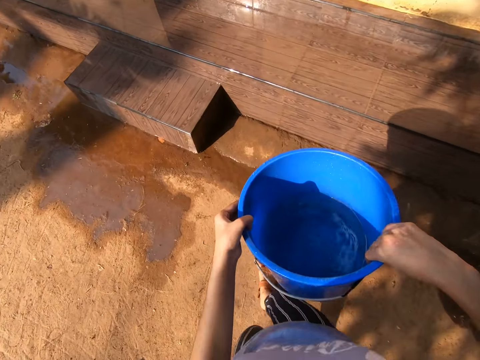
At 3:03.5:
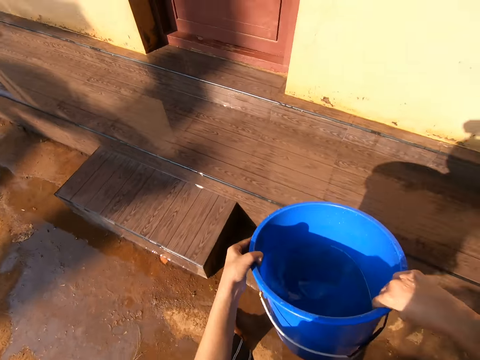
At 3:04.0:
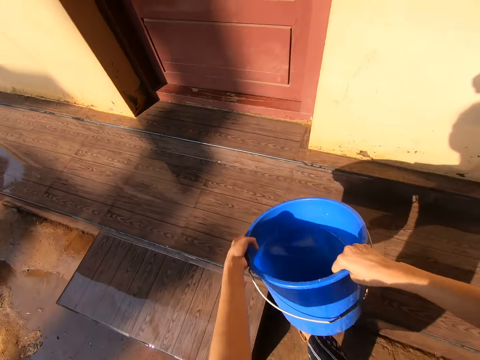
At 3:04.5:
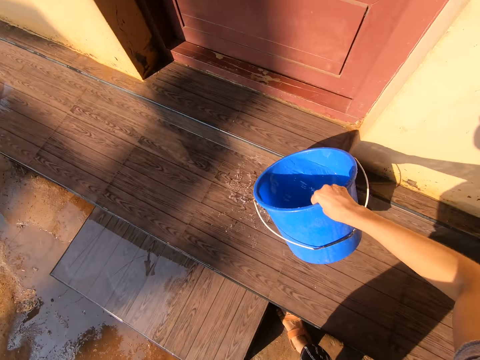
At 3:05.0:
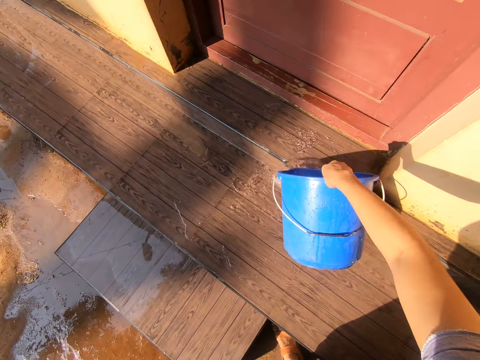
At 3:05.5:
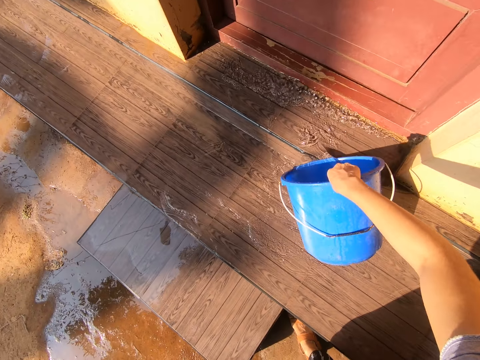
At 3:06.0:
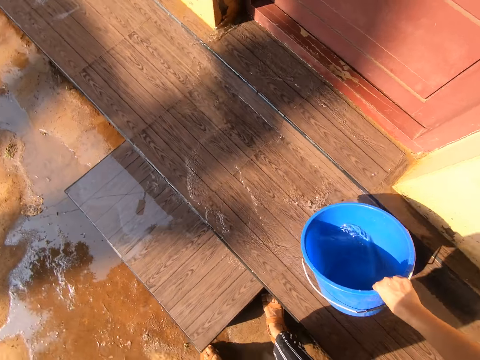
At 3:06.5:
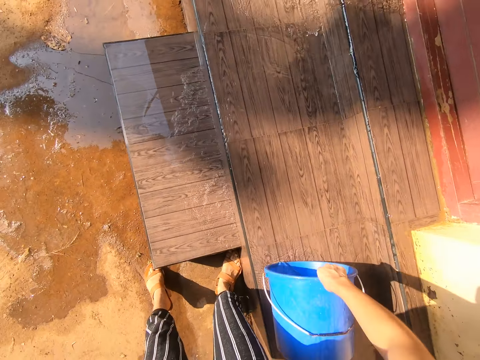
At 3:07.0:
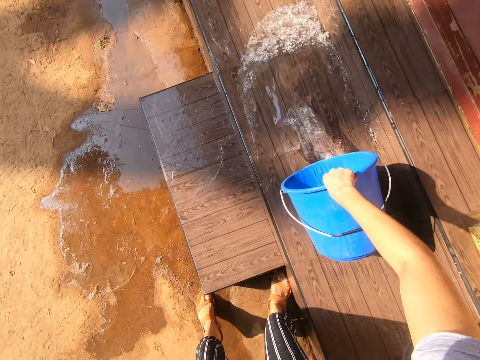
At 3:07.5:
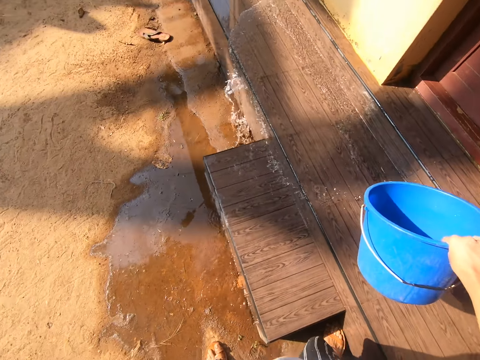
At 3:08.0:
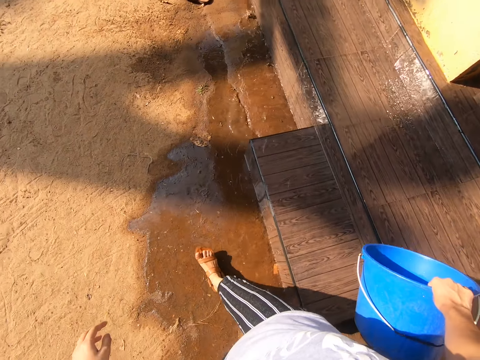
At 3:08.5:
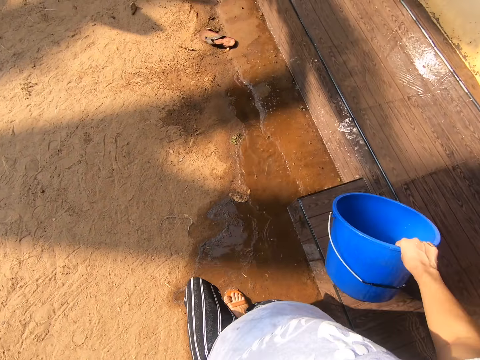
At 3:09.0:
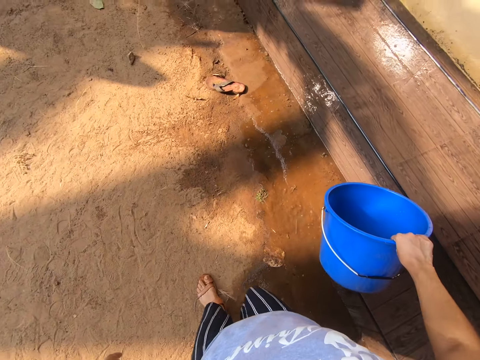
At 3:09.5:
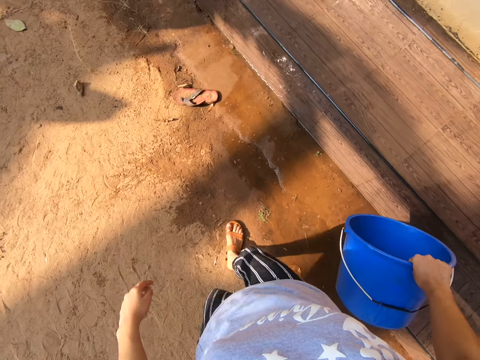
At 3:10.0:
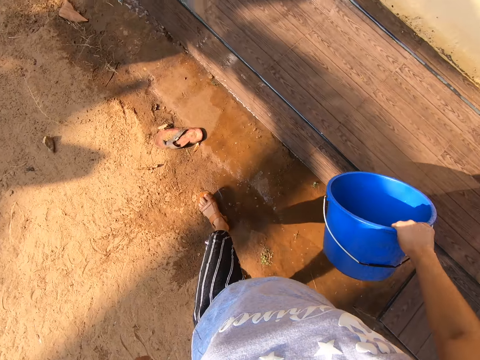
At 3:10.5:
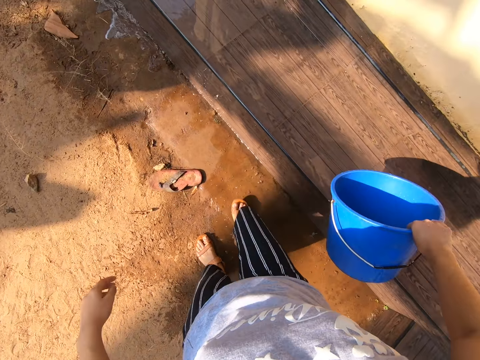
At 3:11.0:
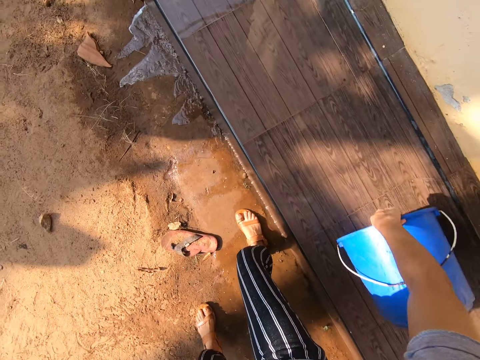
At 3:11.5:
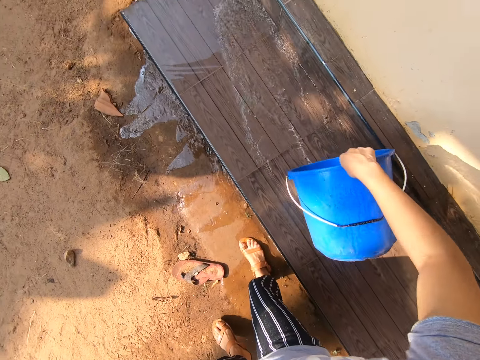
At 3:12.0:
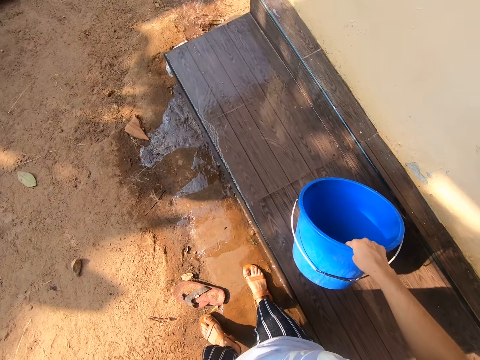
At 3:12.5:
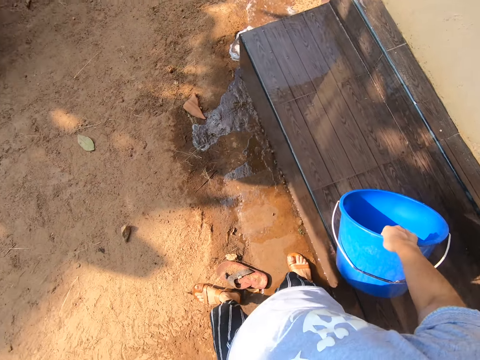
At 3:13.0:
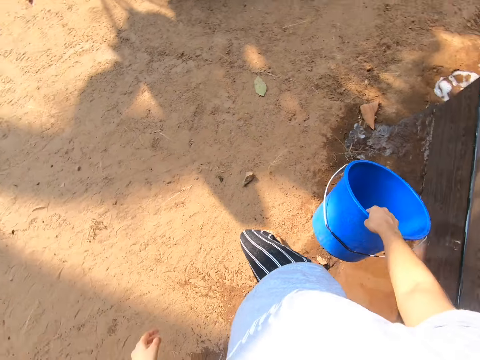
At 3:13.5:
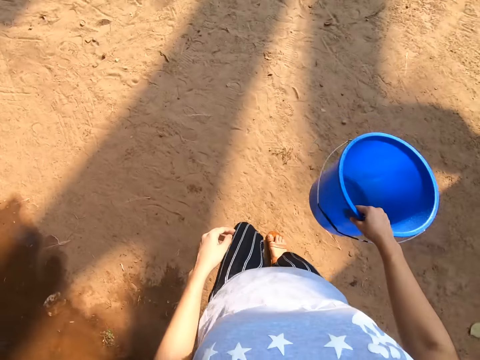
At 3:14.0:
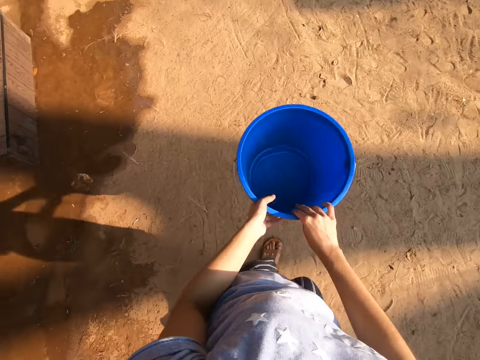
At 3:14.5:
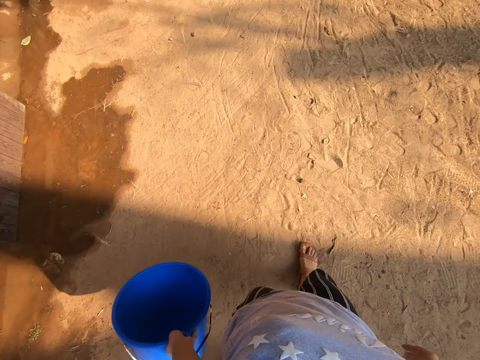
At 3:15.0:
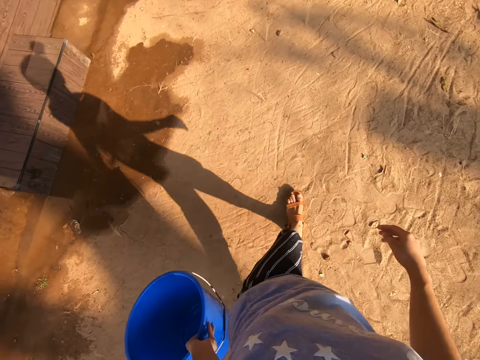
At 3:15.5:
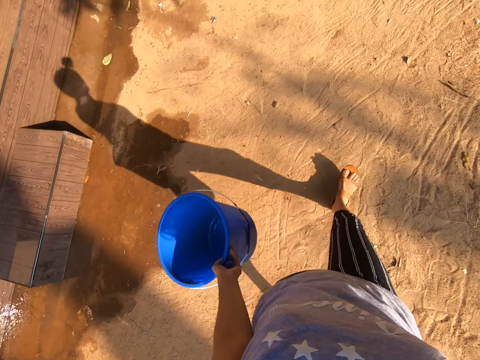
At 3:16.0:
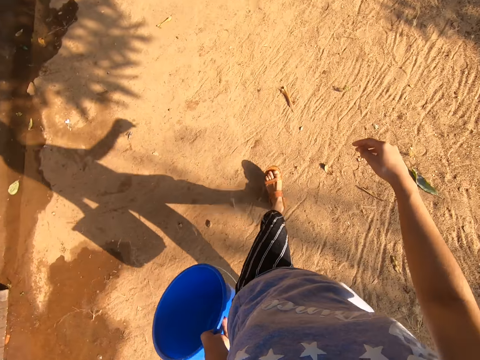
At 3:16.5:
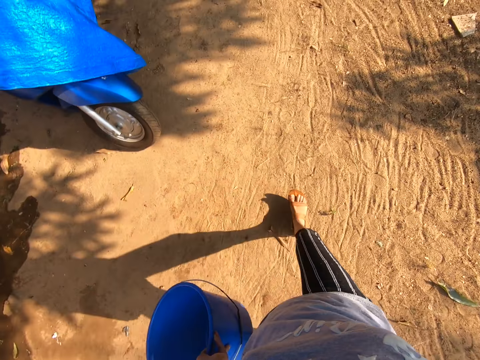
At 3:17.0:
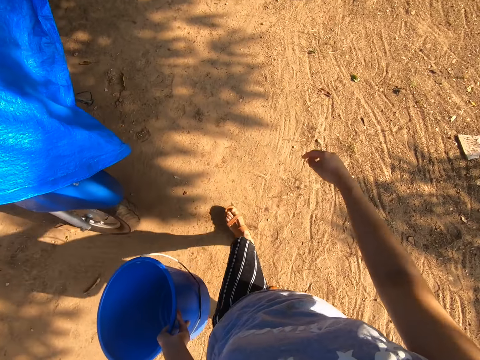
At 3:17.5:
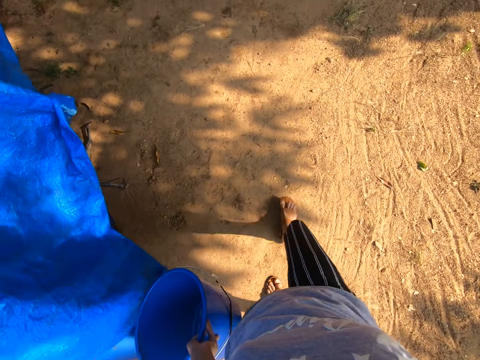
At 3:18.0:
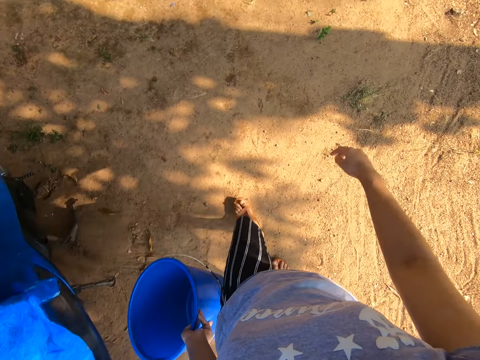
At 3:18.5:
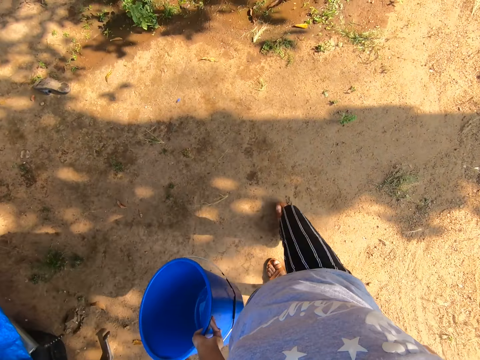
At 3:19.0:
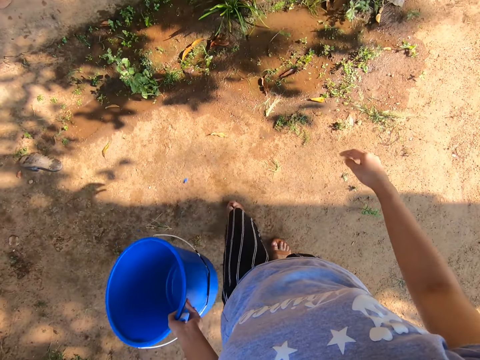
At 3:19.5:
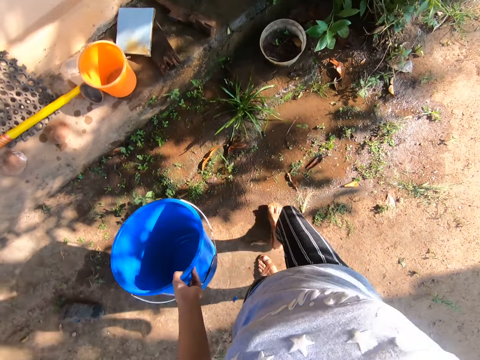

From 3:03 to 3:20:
The camera wearer pours water on the washed area. She adjusts a bucket on her hands. She pours water on the floor. She walks around a verandah. She pours water on the floor. She walks around the verandah. She switches the bucket to the other hand. She walks around the verandah.

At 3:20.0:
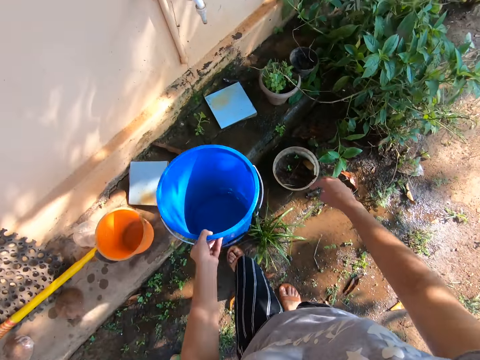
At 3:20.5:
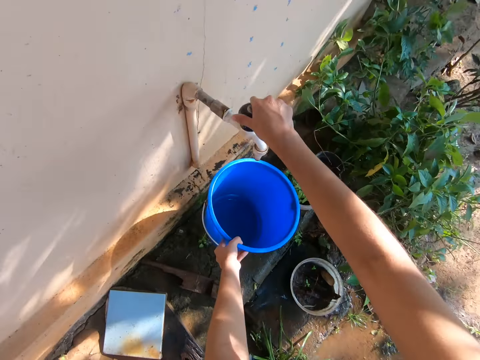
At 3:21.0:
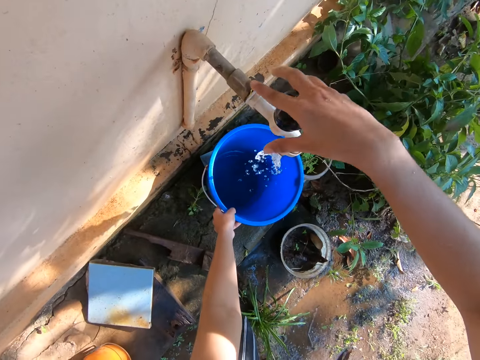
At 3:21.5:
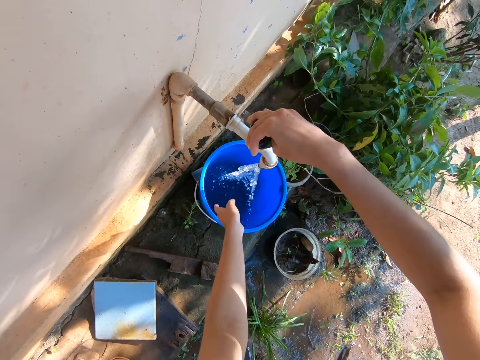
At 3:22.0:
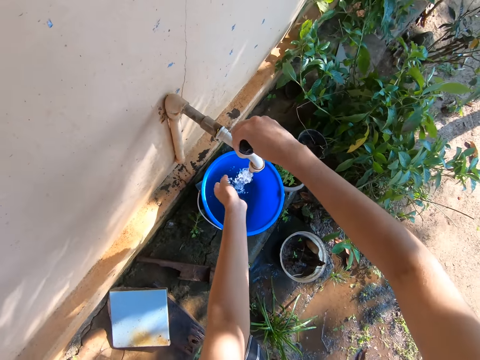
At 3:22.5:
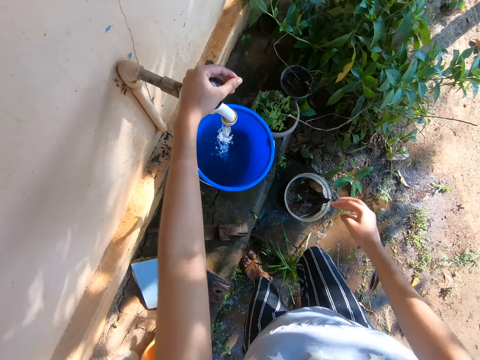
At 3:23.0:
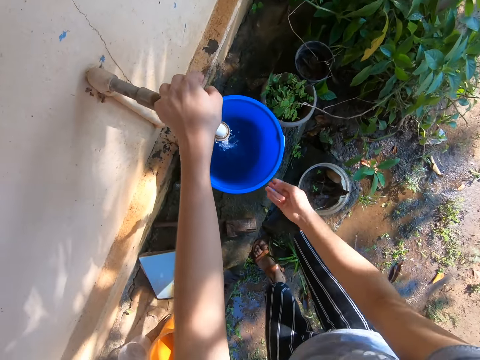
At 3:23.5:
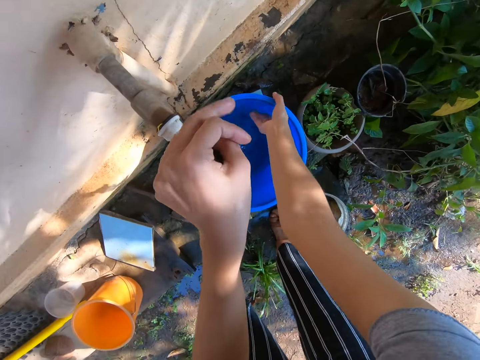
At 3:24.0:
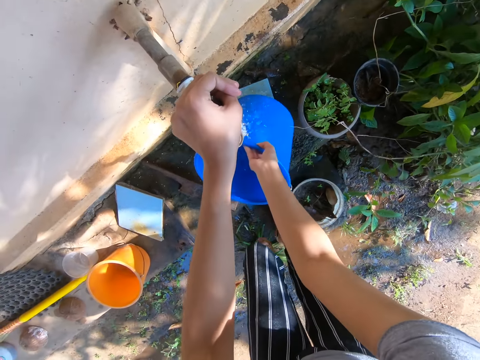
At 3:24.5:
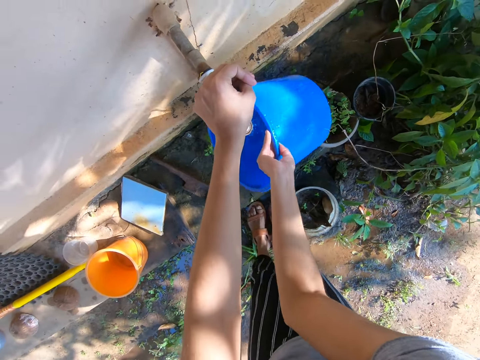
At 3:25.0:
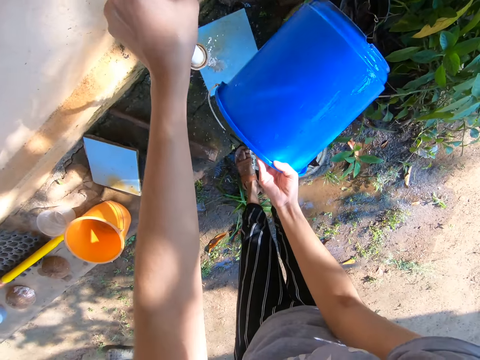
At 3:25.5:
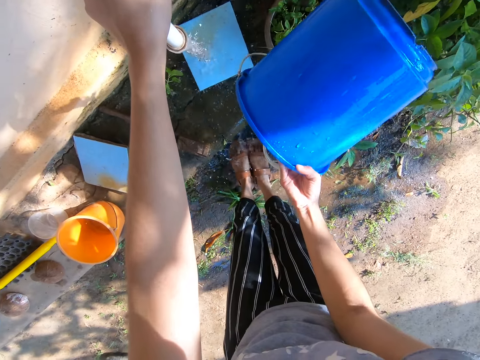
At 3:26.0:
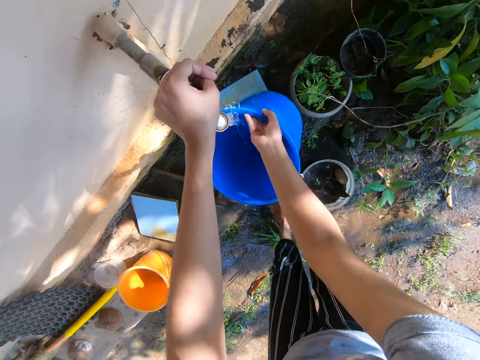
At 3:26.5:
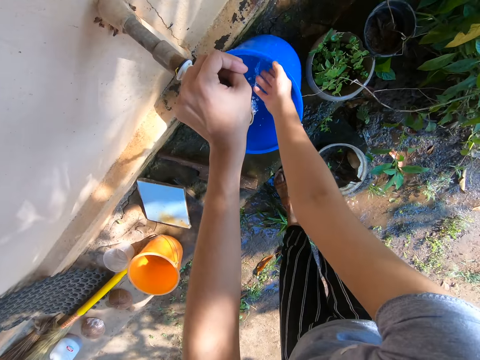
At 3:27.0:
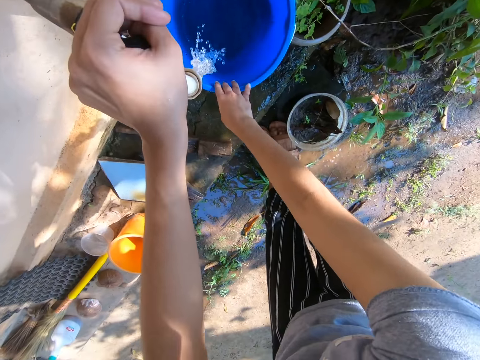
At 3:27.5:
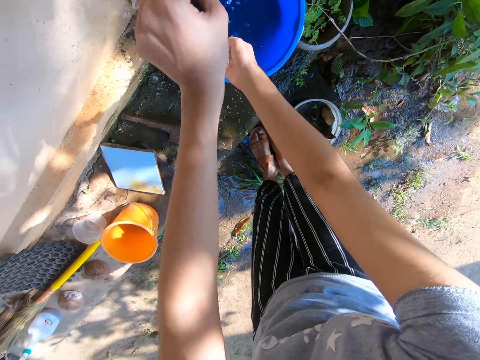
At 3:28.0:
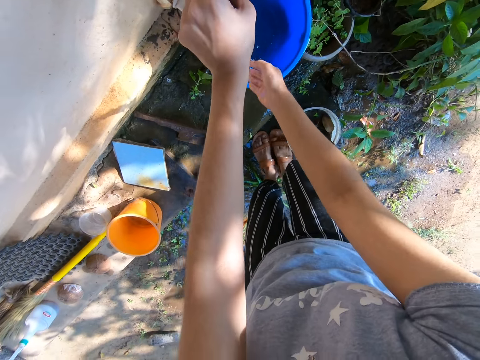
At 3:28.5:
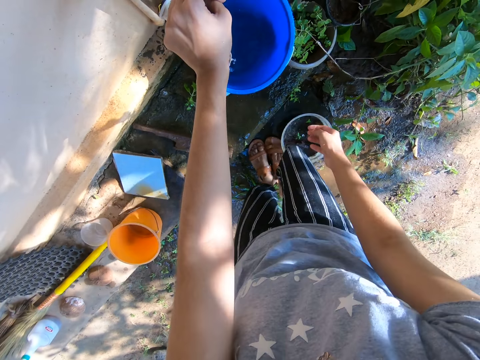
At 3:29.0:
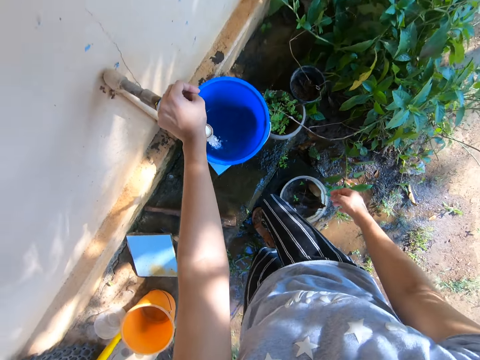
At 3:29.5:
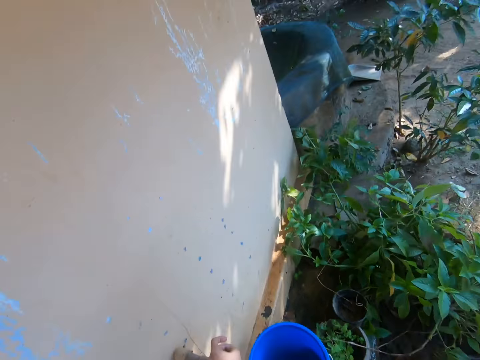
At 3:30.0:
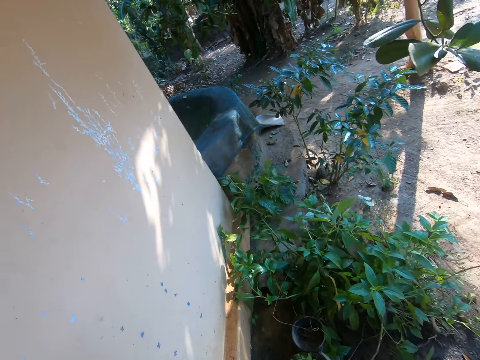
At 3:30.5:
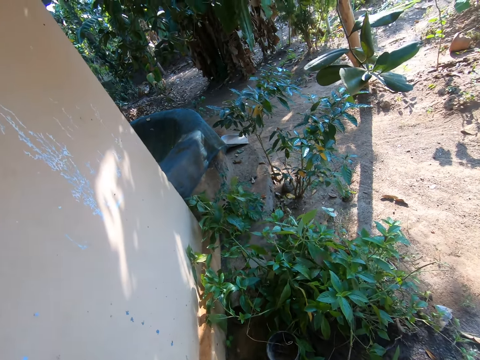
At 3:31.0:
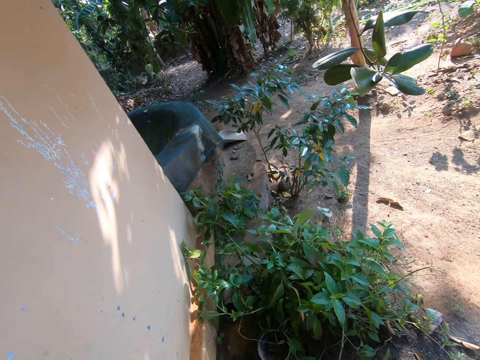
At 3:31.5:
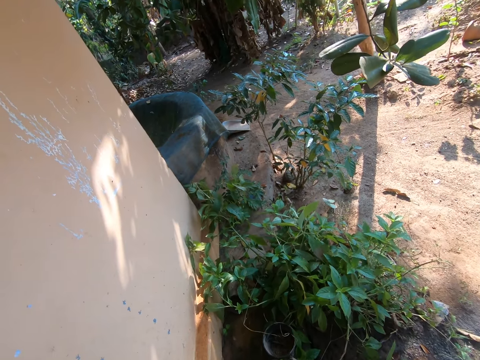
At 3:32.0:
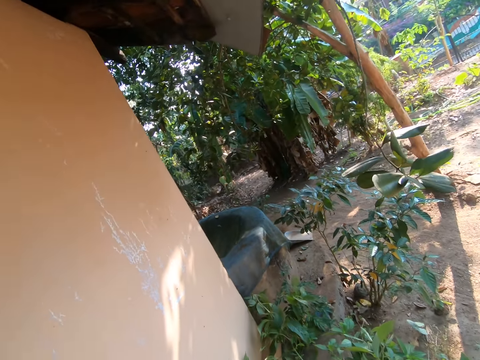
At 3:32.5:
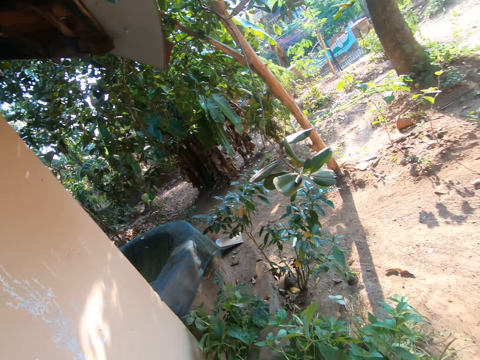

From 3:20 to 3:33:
The camera wearer opens a tap. They put down a bucket. They adjust the tap. They clean the bucket. They pour water on the ground. They run water in the bucket. They look around a verandah.
